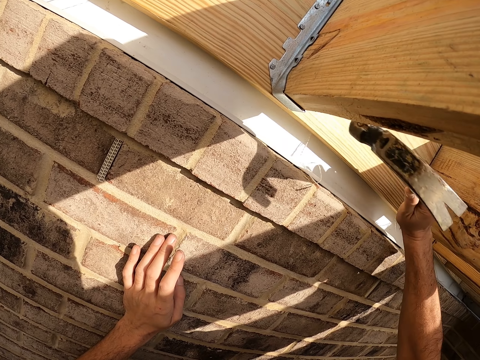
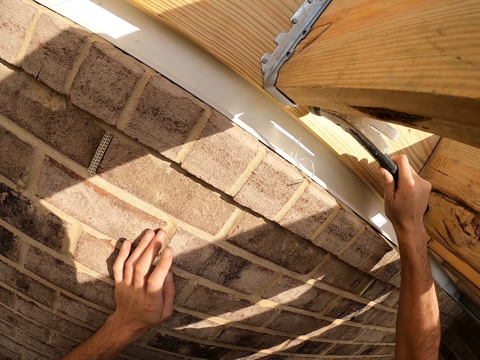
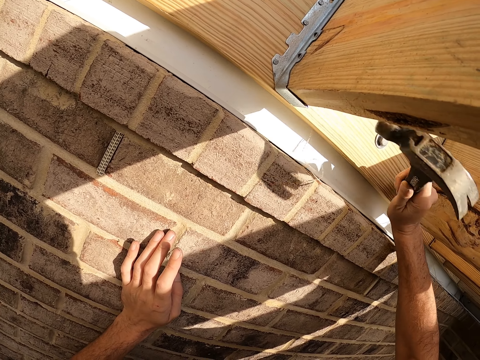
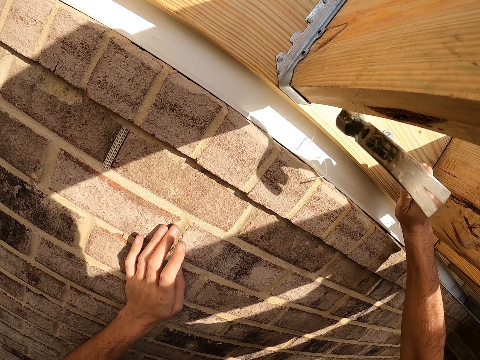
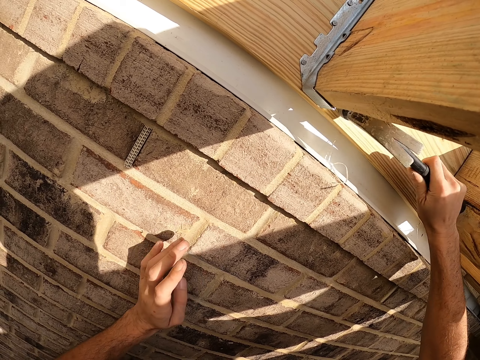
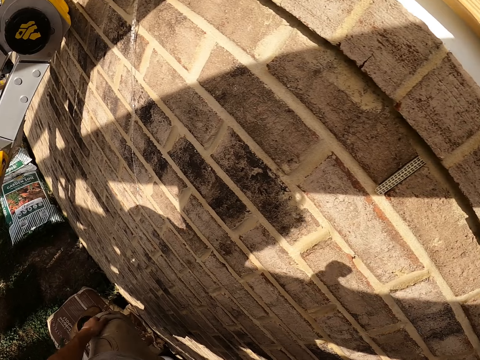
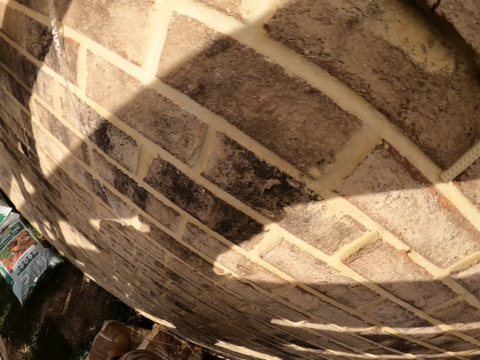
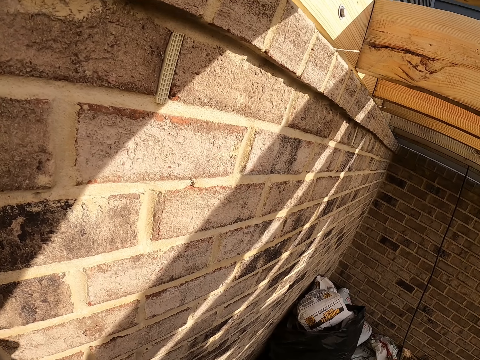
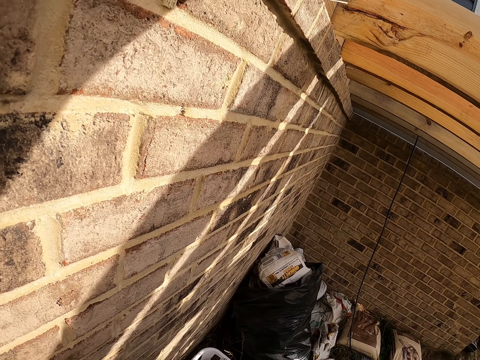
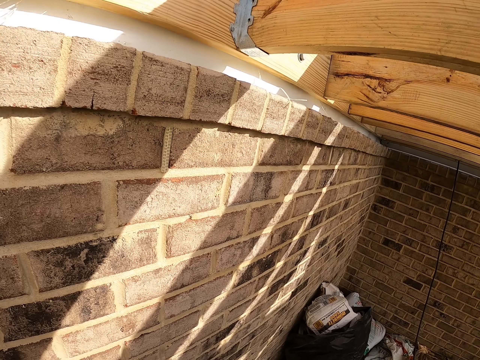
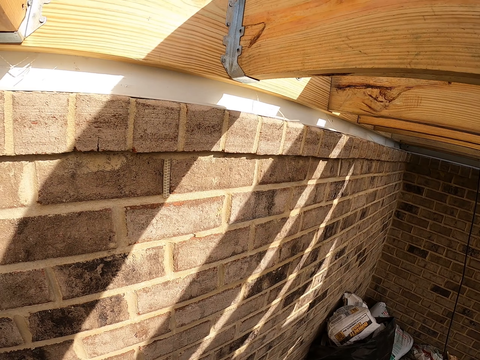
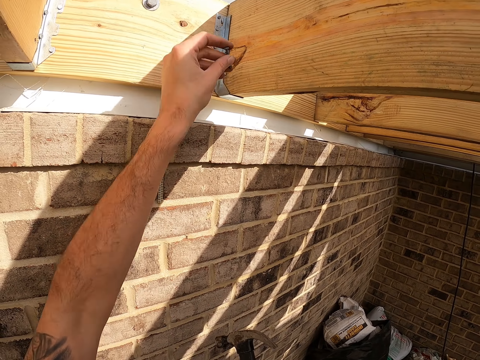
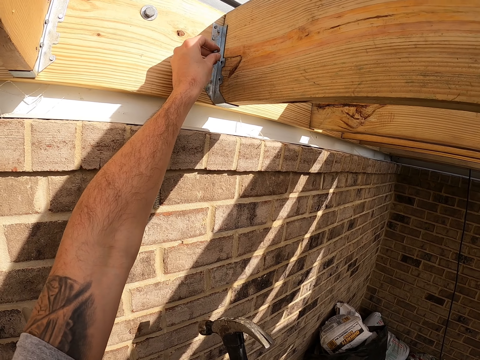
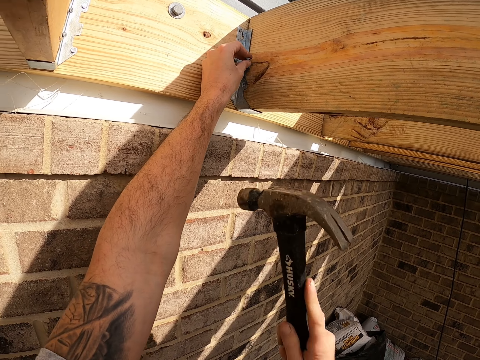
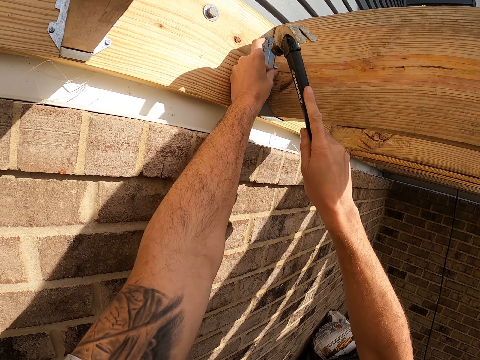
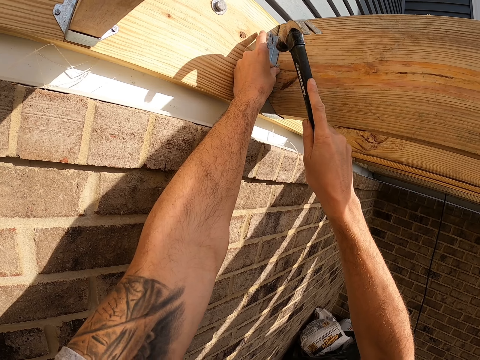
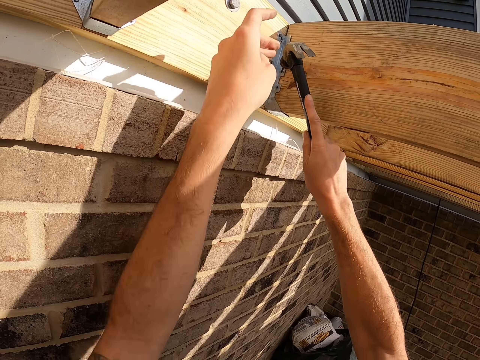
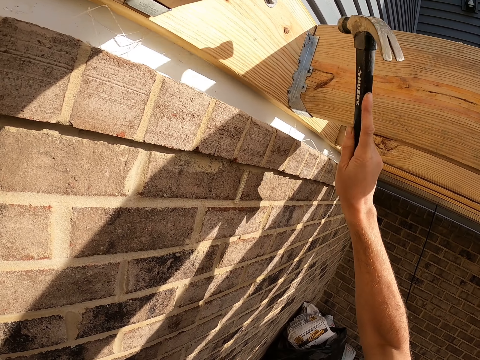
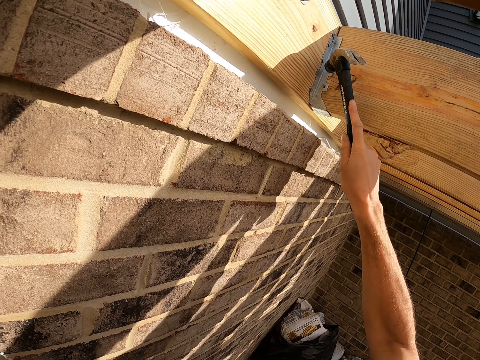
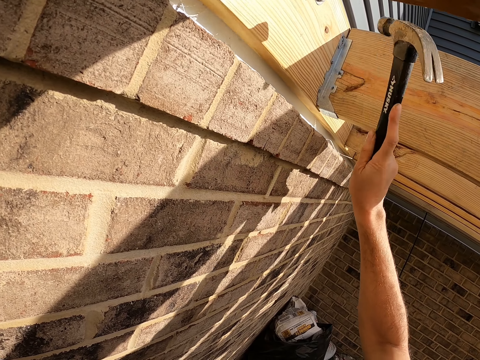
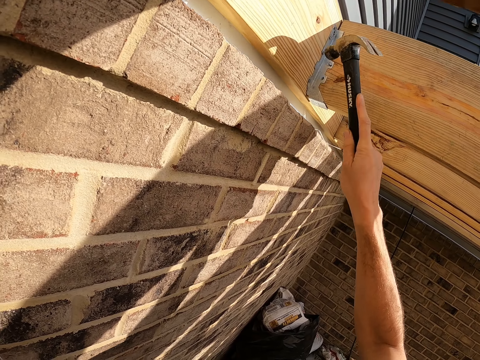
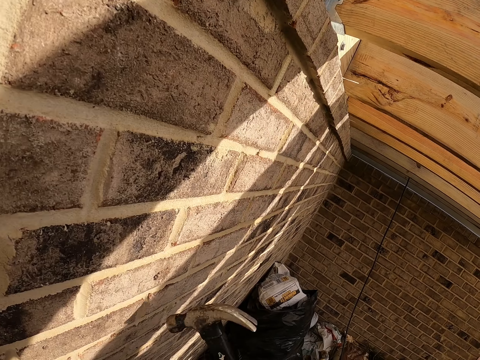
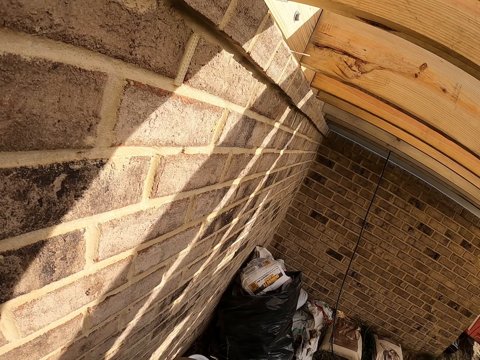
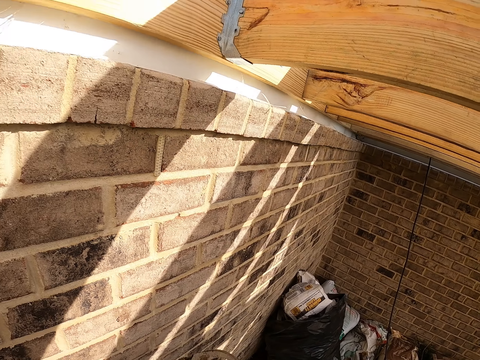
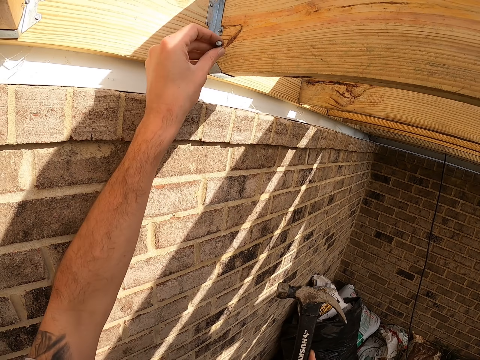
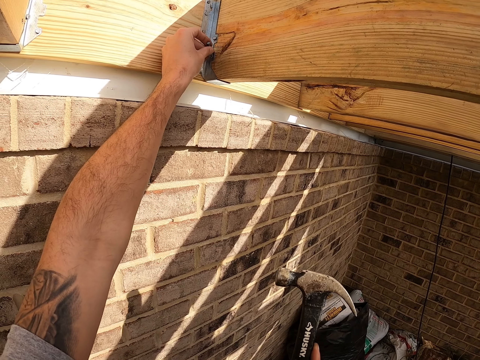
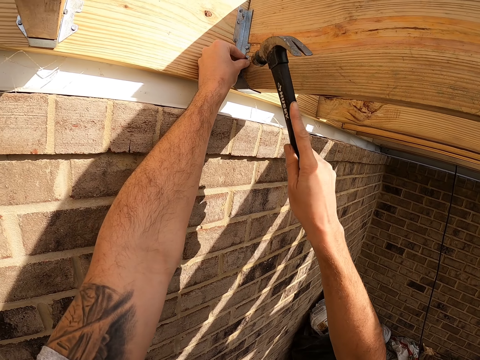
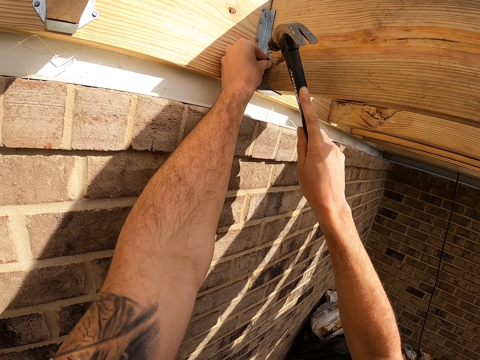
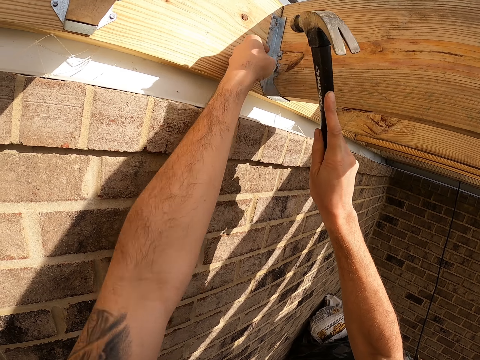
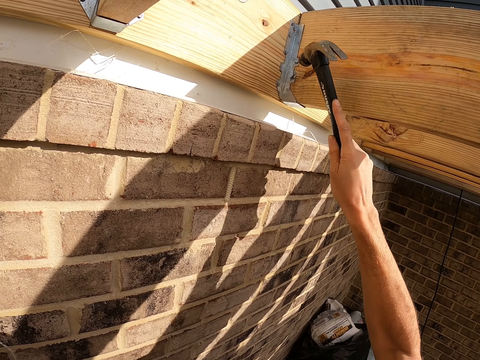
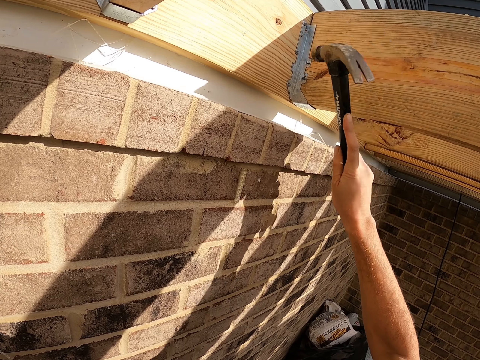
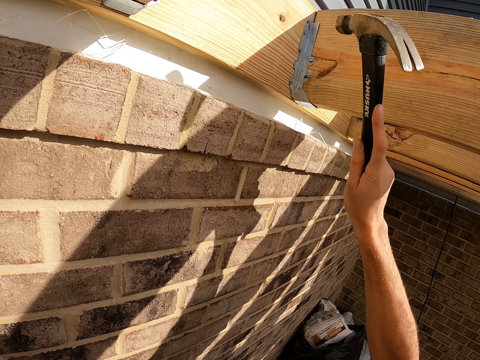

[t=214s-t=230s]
The camera wearer removes the hammer from the nail and gets a nail from the pocket. They place the iron nail on the wood. They hit the iron nail. They remove the hammer from the nail. They place the iron nail on the wood. They hit the iron nail.

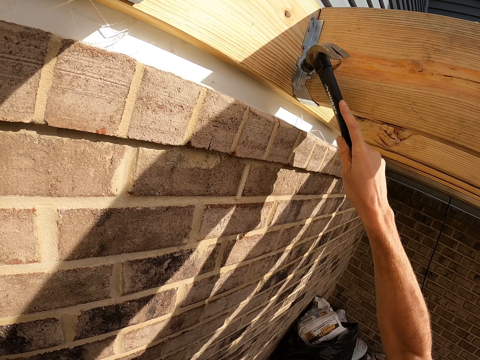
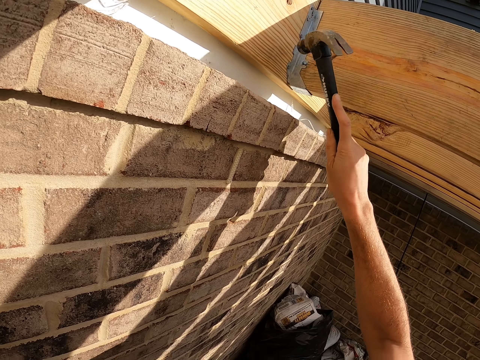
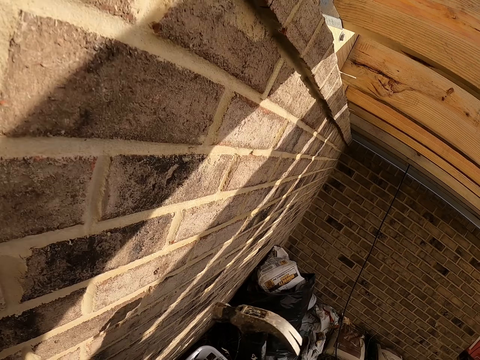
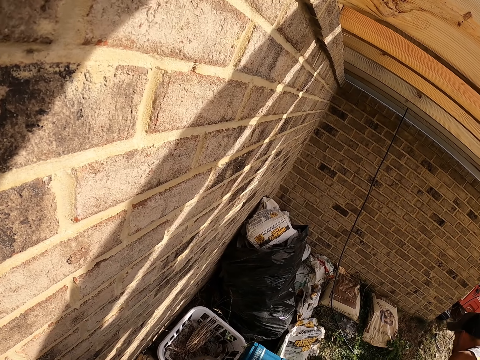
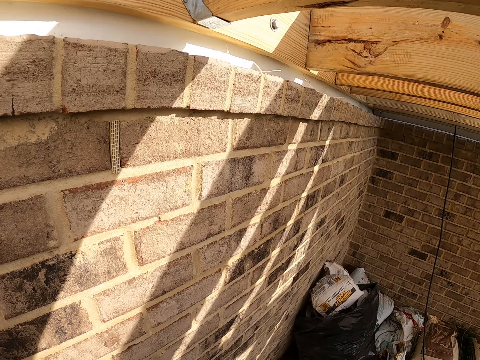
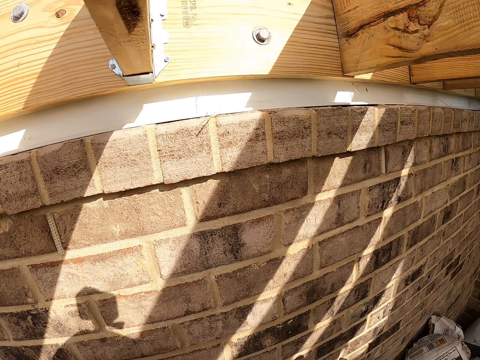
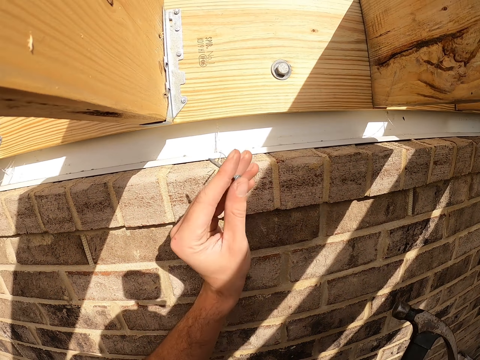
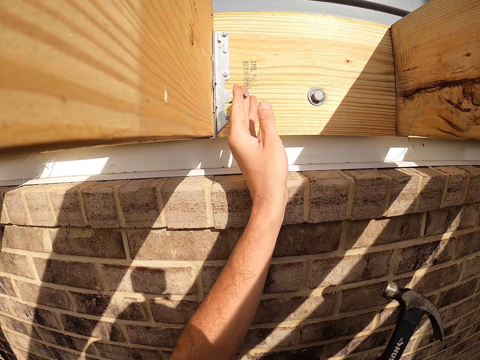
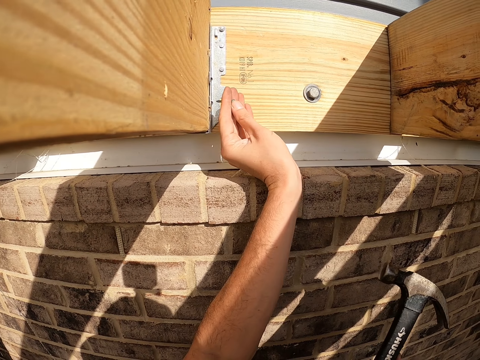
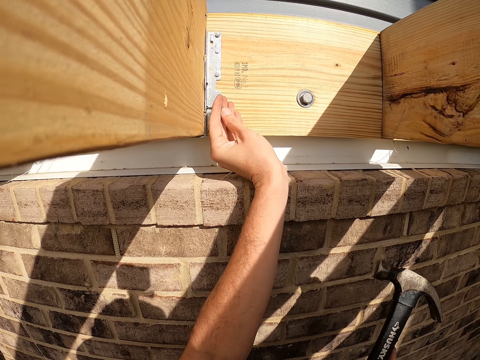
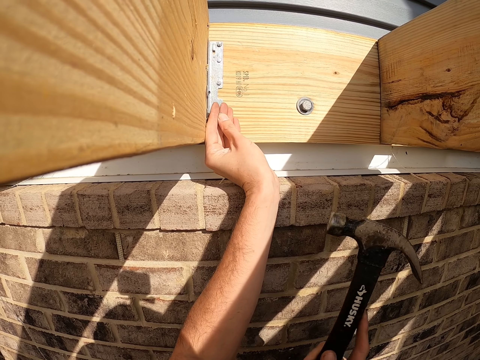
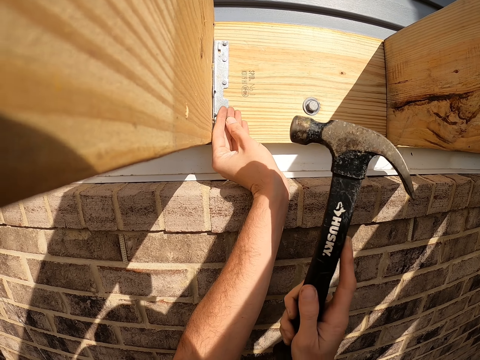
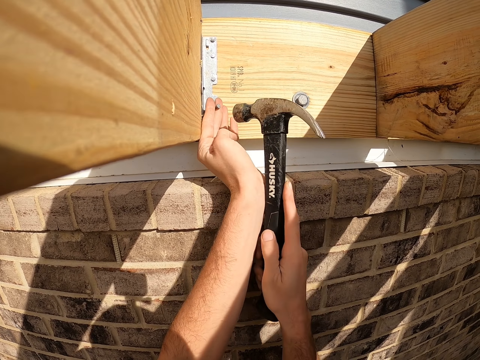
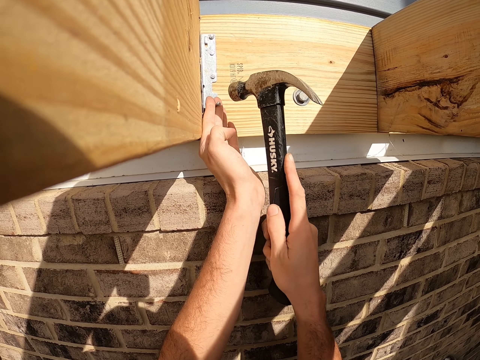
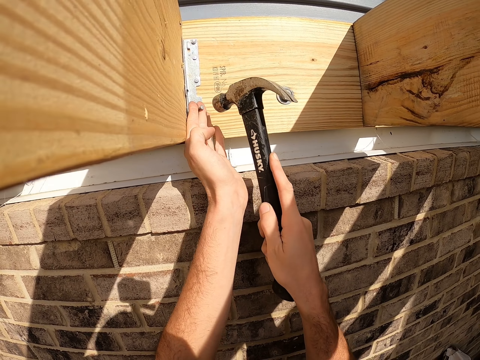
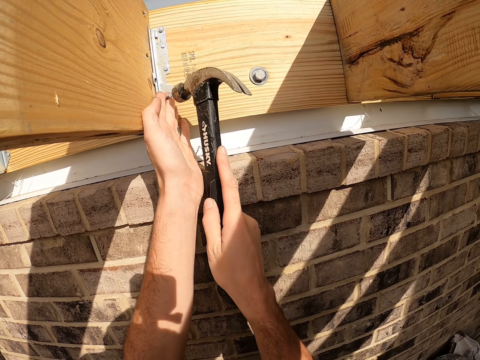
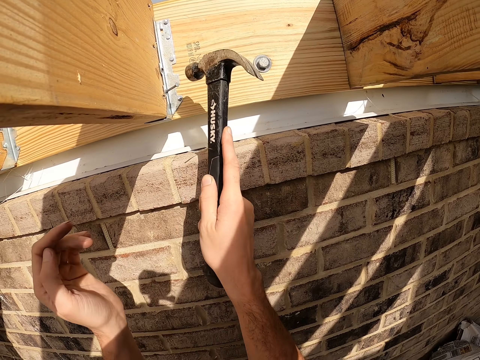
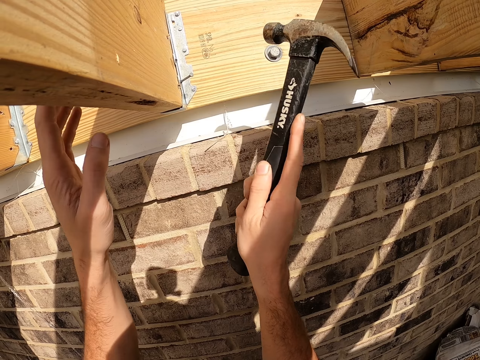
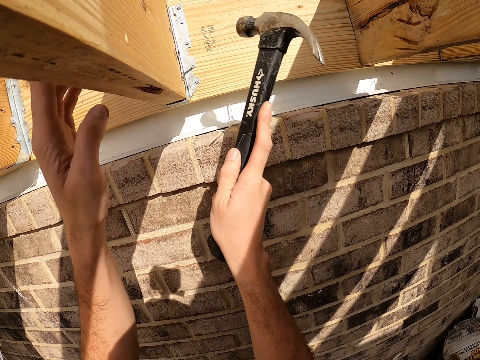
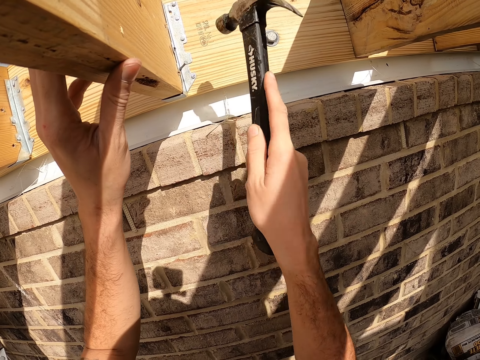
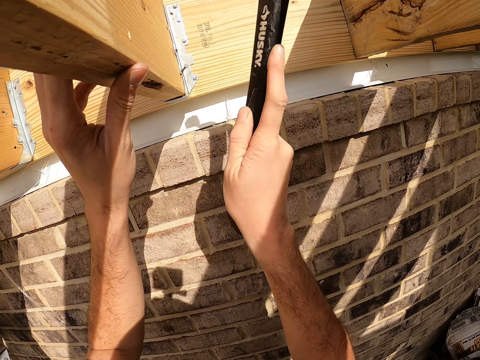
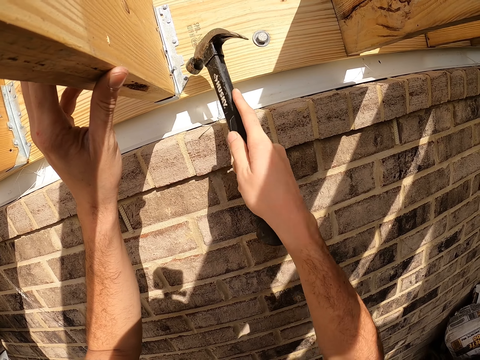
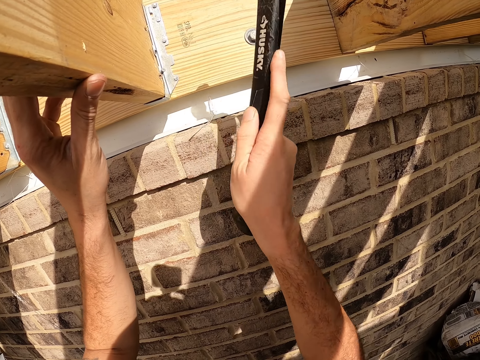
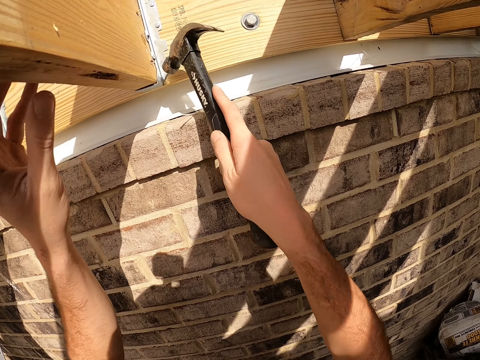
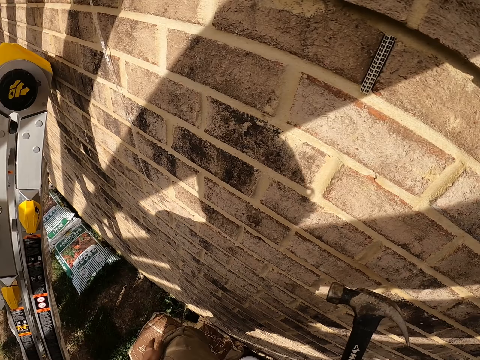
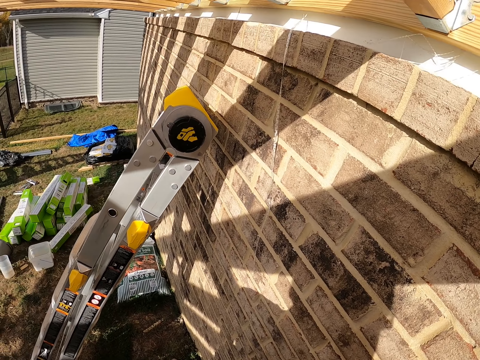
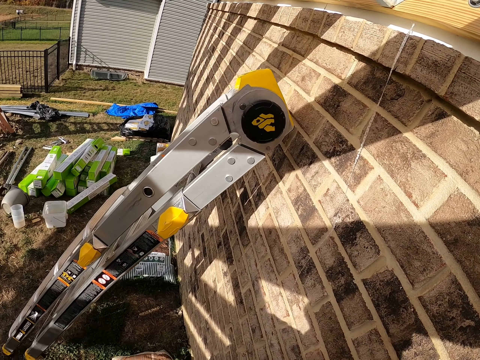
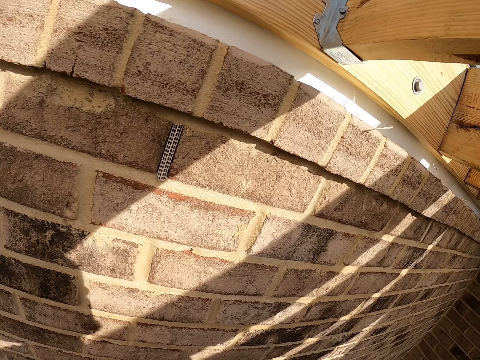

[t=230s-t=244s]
The camera wearer removes the hammer from the nail and looks to the side. They place an iron nail on the wood. They hit the iron nail. They look to the side.
